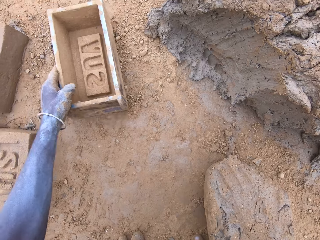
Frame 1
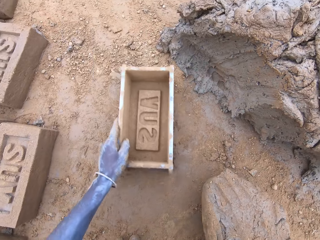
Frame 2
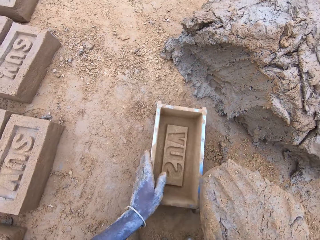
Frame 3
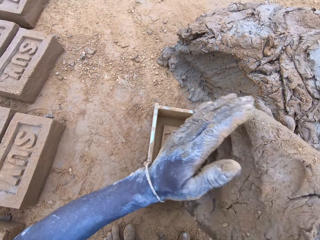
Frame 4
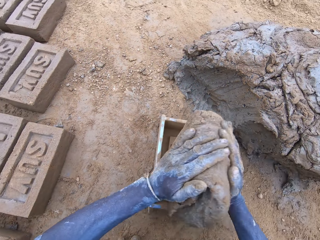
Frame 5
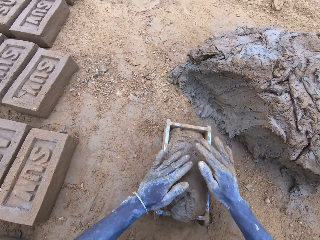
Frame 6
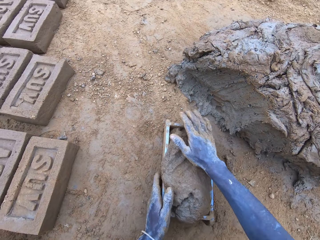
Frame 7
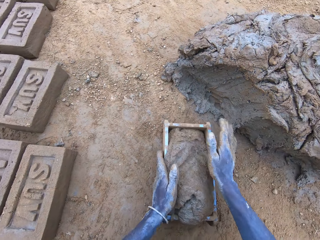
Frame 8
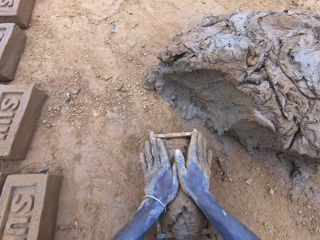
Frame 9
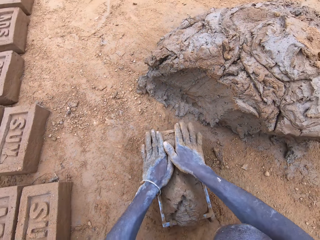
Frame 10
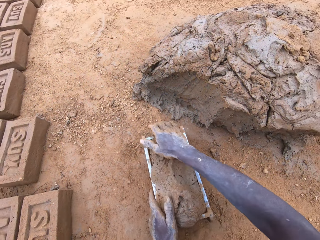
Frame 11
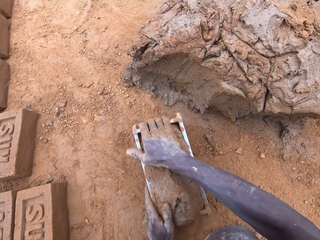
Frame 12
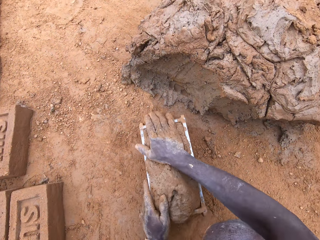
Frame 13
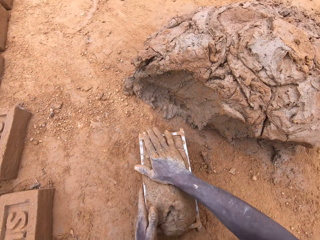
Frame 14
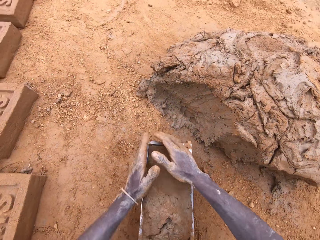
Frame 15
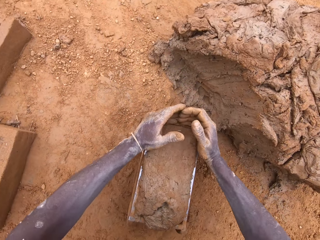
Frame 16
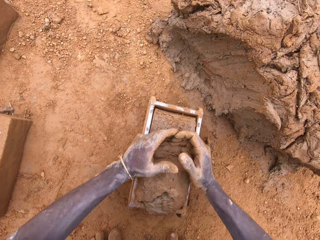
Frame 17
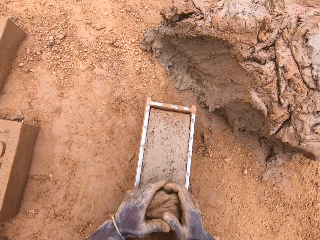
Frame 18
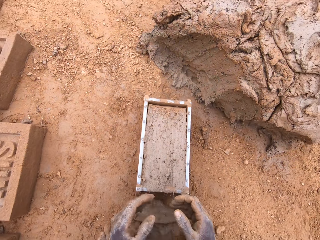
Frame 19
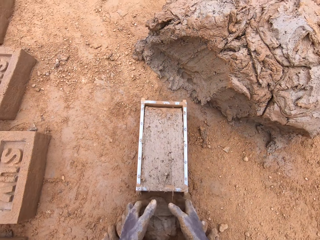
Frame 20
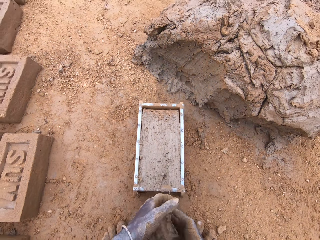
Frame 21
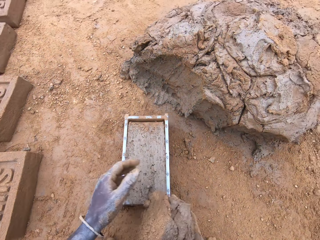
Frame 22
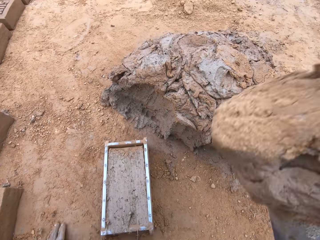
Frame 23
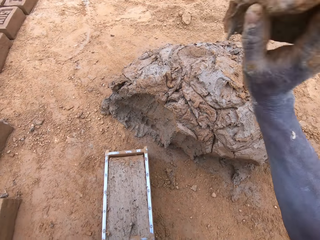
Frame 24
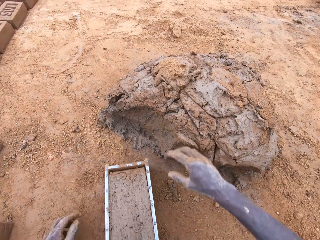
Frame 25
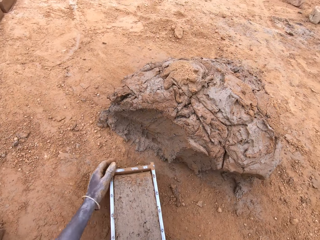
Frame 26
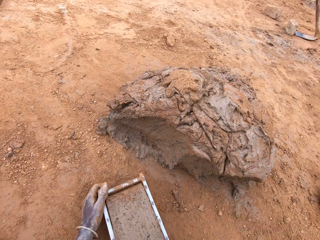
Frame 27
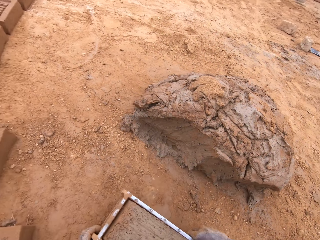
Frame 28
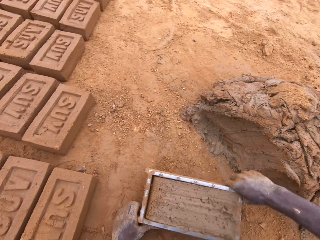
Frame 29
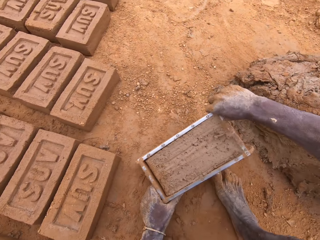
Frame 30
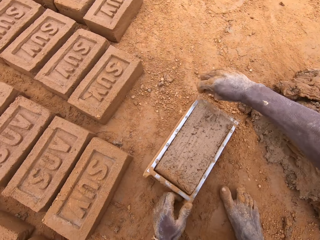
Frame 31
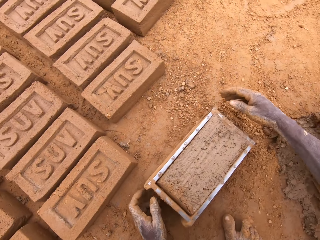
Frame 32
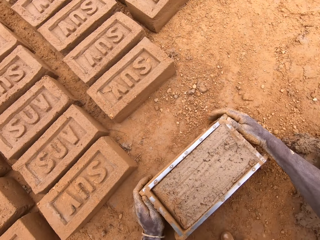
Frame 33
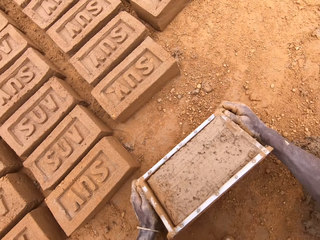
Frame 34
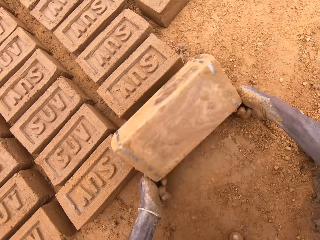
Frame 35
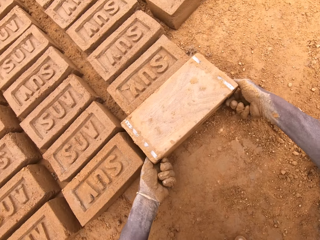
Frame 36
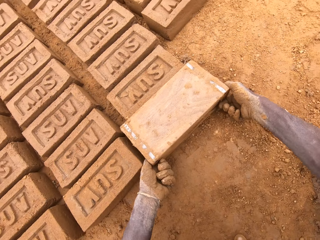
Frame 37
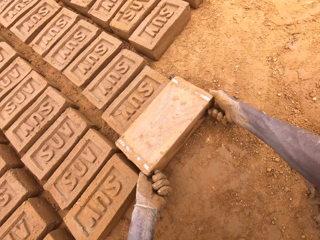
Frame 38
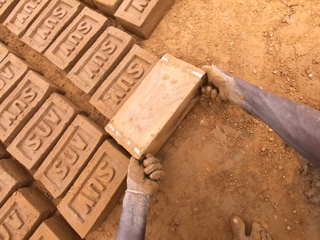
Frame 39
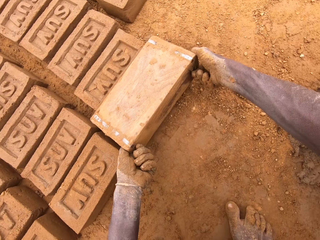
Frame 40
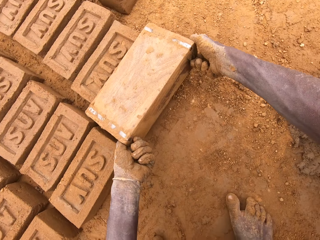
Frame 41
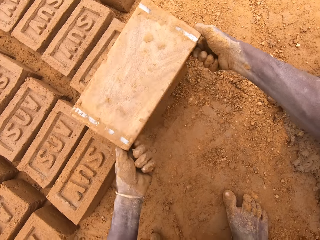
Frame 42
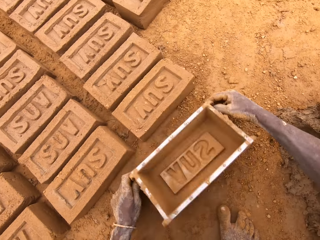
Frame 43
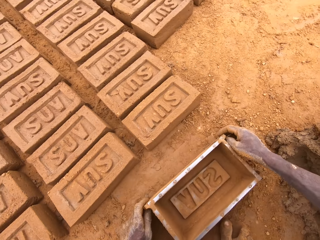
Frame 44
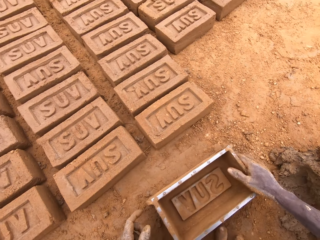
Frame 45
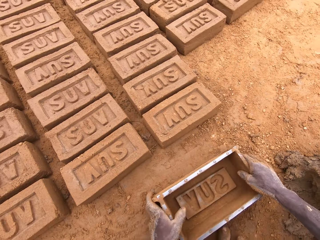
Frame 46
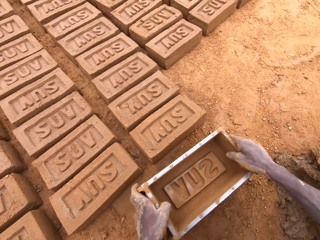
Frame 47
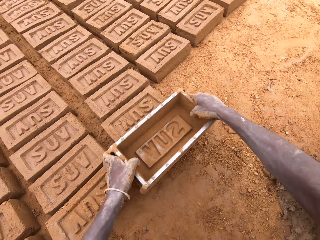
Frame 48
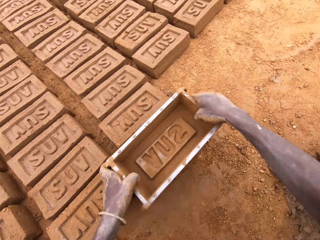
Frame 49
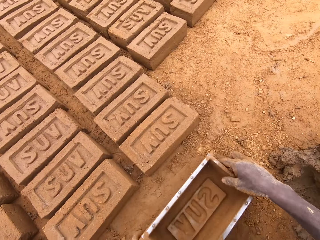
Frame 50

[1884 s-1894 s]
The camera wearer moves the box or brick mould. They put clay or mud in the box. They press the clay in the box. They cut the mud in the brick mould. They level the clay in the box. They throw the mud on a heap of mud. They move the box. They put a brick on the ground from the brick mould.

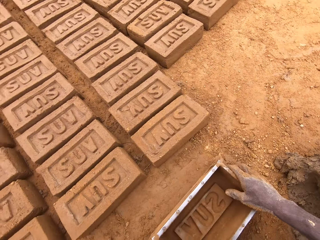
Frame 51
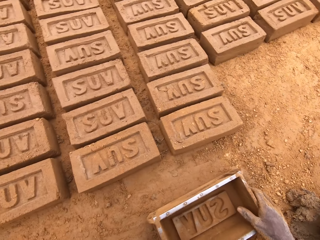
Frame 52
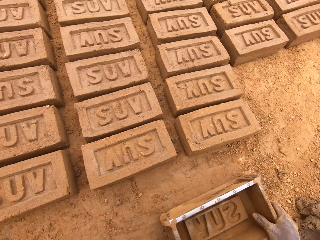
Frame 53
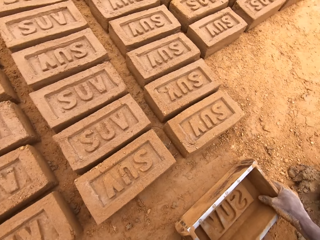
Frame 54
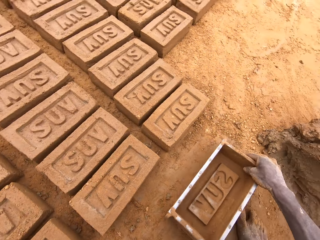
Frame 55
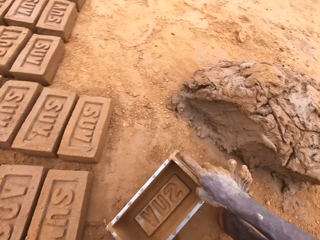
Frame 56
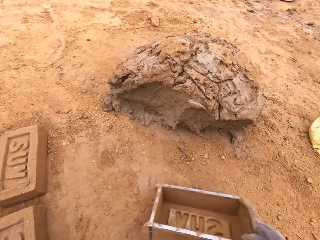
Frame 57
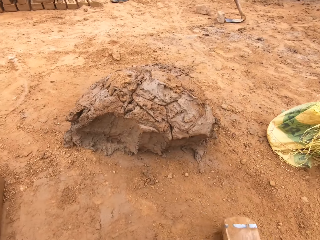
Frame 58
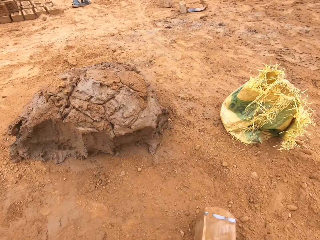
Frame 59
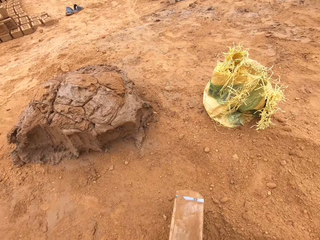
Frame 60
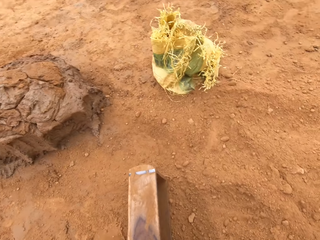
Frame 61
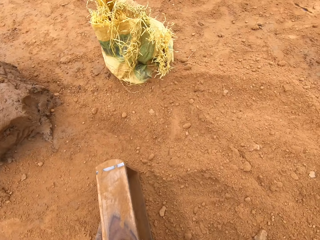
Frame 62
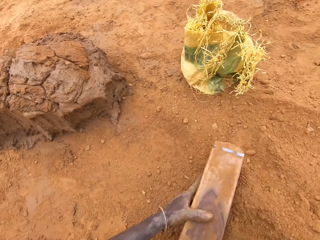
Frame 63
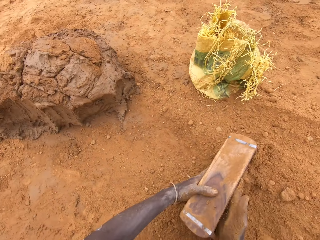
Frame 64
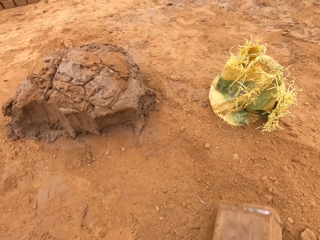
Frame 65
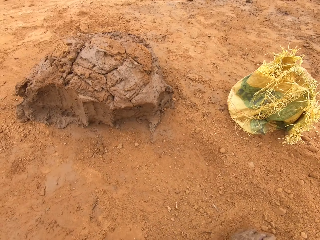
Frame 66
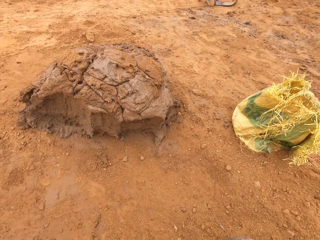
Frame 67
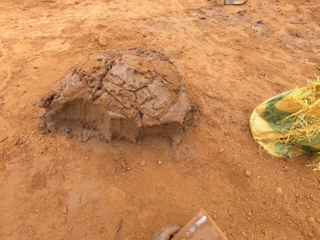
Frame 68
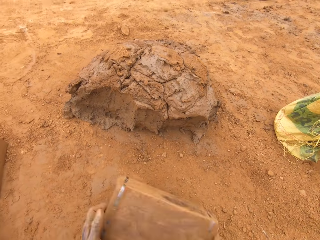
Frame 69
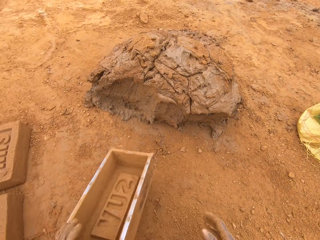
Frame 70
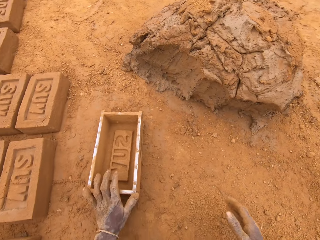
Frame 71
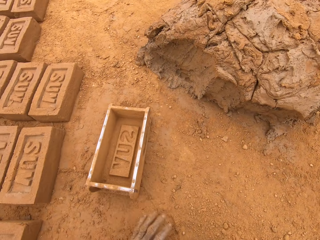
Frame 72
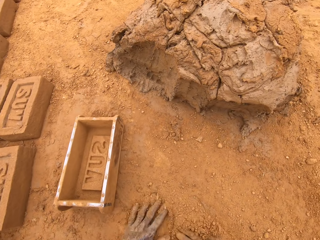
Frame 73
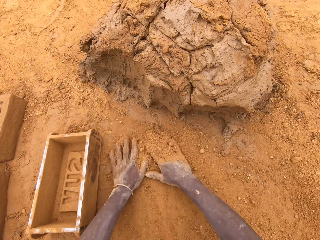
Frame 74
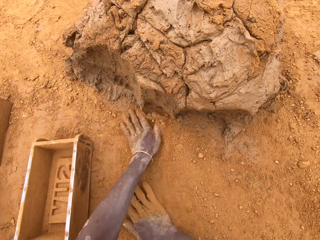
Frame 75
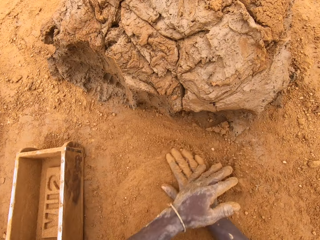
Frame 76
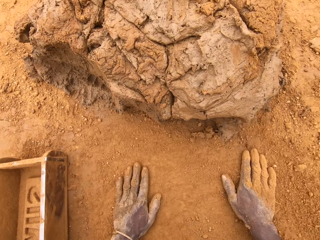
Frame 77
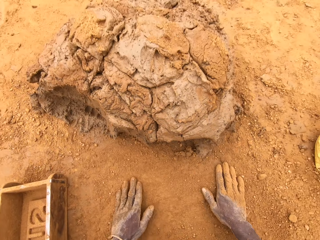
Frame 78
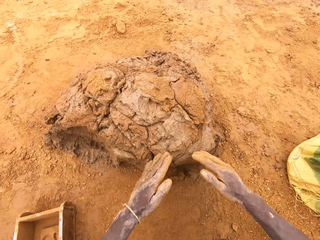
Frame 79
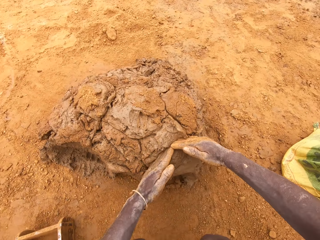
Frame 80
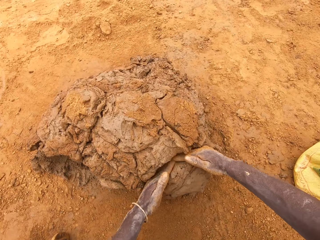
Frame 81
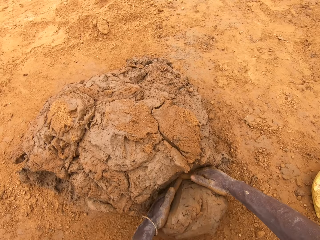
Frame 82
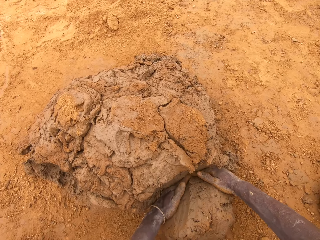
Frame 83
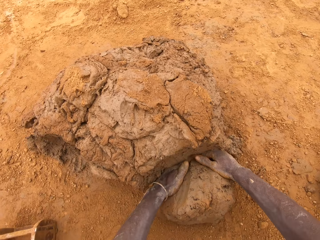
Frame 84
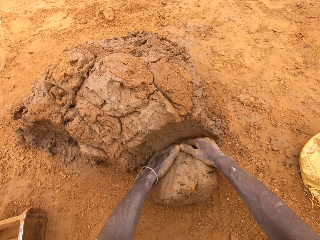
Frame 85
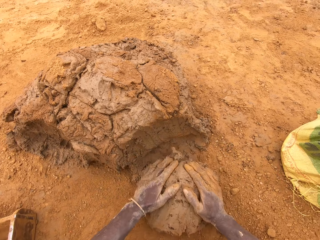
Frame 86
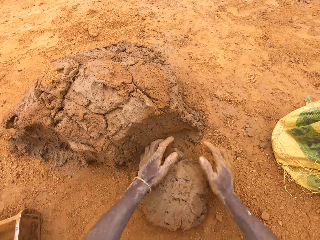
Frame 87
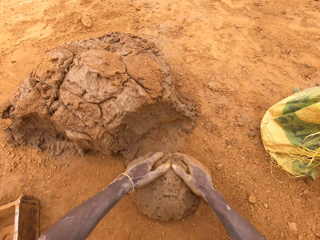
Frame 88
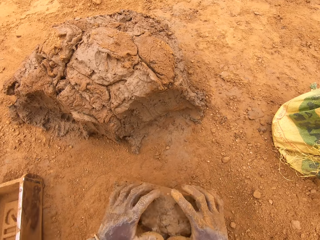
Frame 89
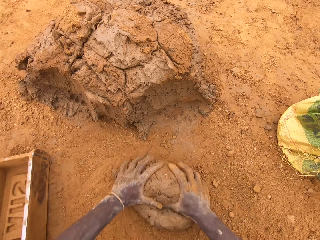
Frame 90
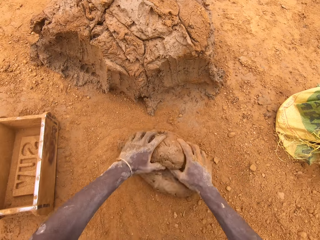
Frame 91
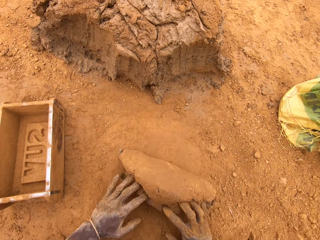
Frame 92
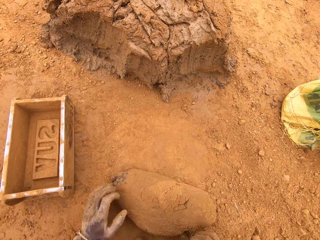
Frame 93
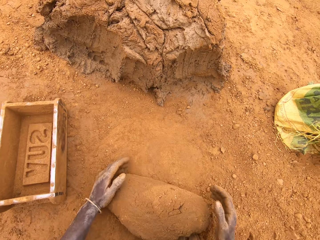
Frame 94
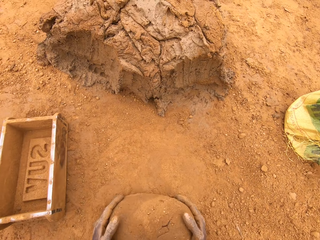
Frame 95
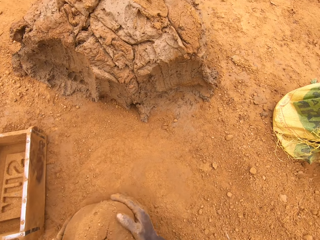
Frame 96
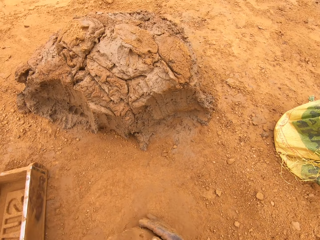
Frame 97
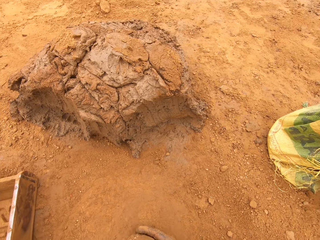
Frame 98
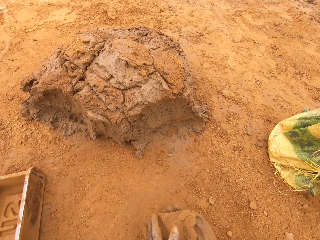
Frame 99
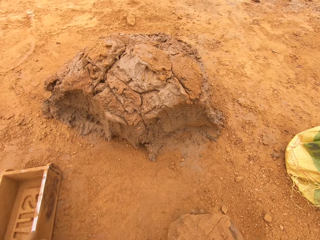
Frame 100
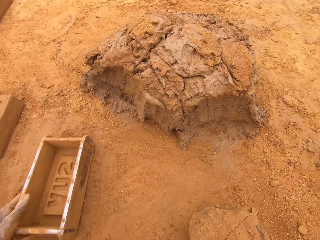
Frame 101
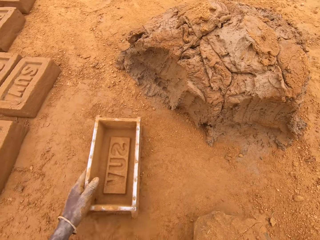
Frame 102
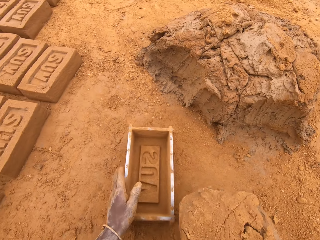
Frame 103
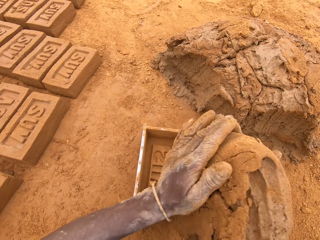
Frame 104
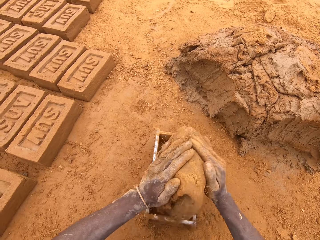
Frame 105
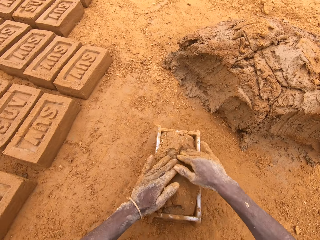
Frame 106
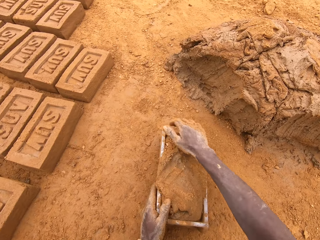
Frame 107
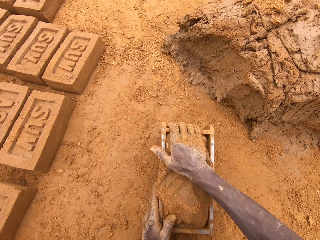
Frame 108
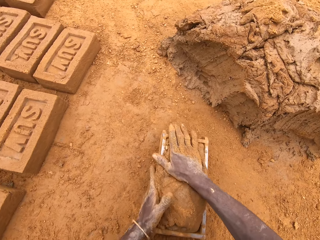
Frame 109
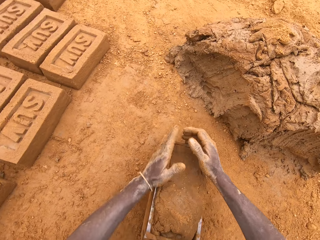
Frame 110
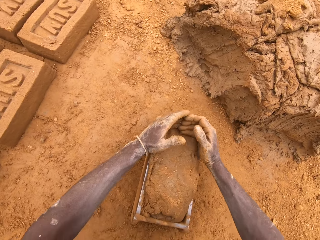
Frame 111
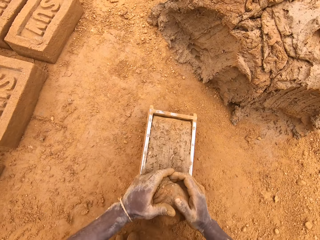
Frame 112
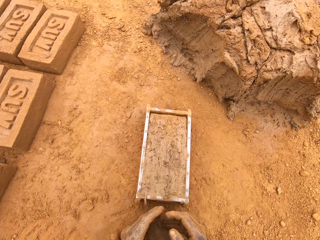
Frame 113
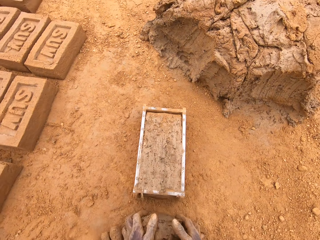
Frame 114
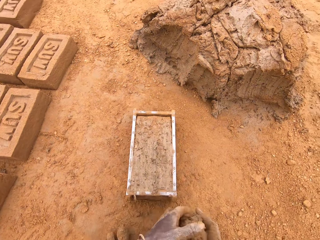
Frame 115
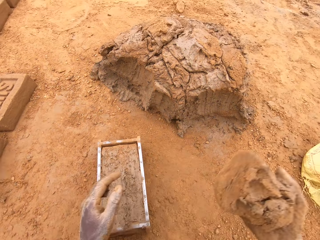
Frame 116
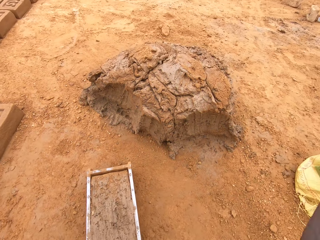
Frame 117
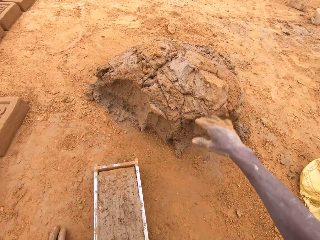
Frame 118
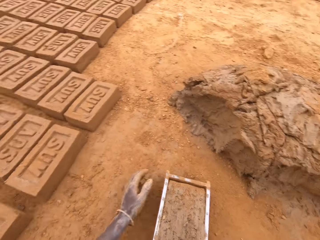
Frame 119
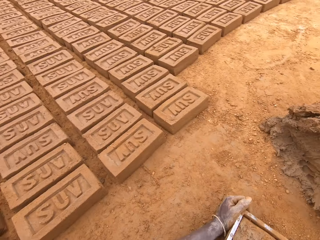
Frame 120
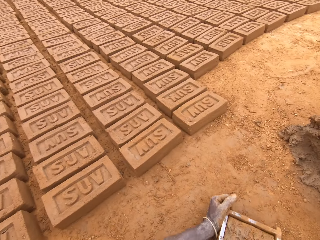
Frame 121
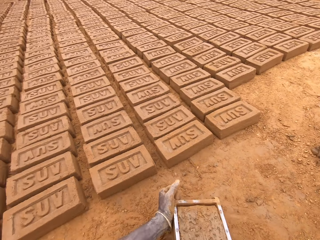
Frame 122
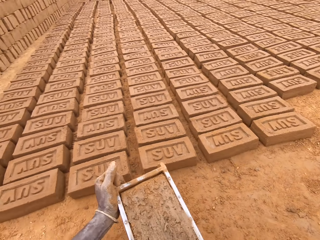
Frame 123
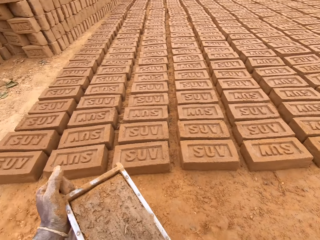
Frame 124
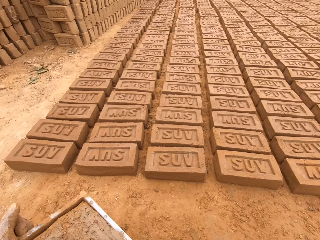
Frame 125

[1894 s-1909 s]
The camera wearer puts sand in a brick mould or box. He pours the sand on the ground. He moves the box. He rubs hands on the ground. He spreads the sand on the ground. He cuts mud or clay on the heap of mud. He scoops the clay with his hands. He moulds the mud on the ground. He moves the box. He puts the clay in the box. He presses the clay in the box. He cuts the mud in the brick mould. He levels the clay in the box. He throws the mud on the heap of mud. He moves the box.
